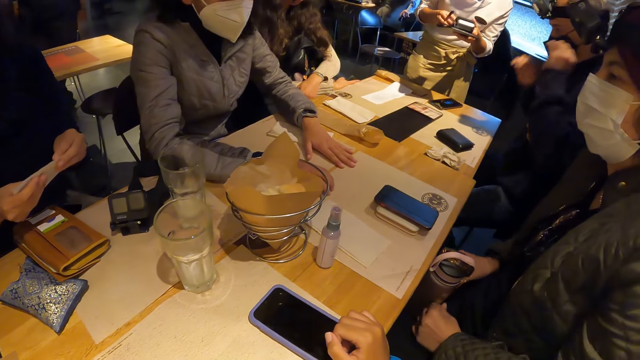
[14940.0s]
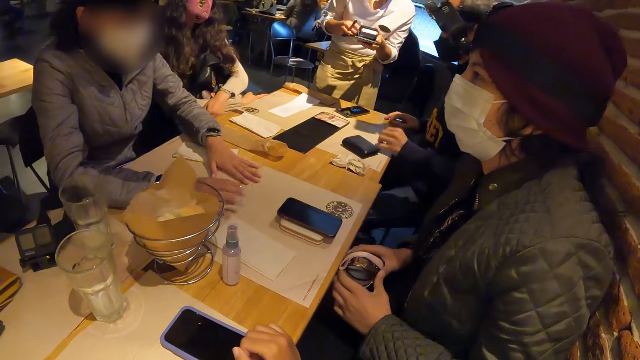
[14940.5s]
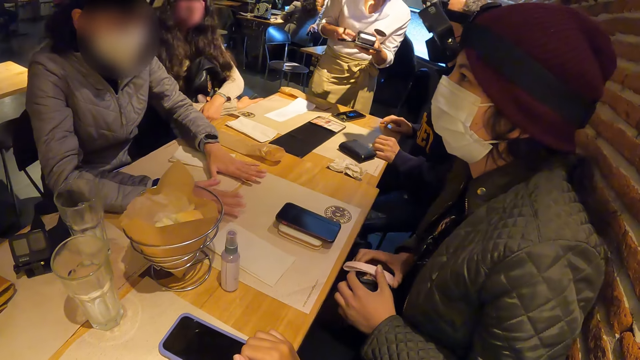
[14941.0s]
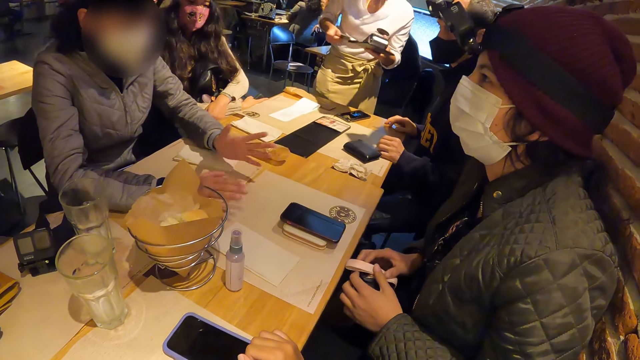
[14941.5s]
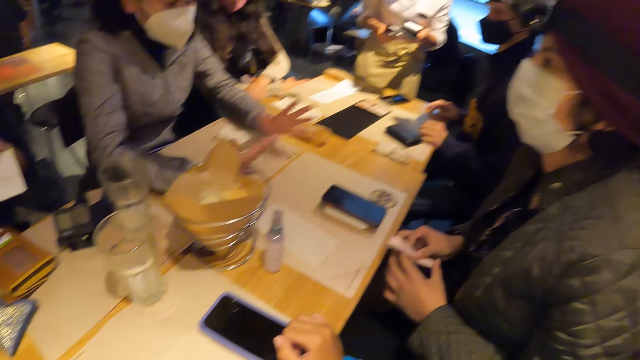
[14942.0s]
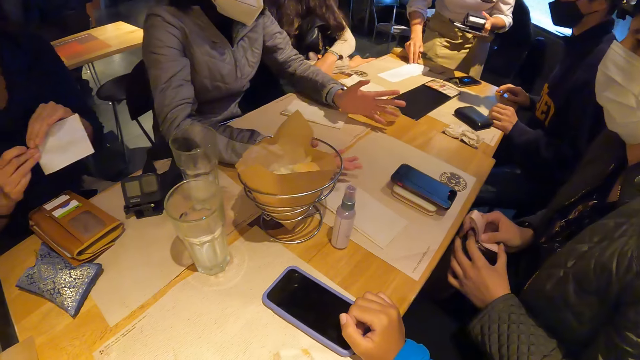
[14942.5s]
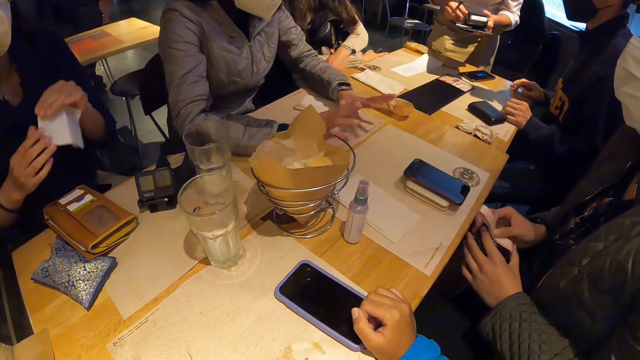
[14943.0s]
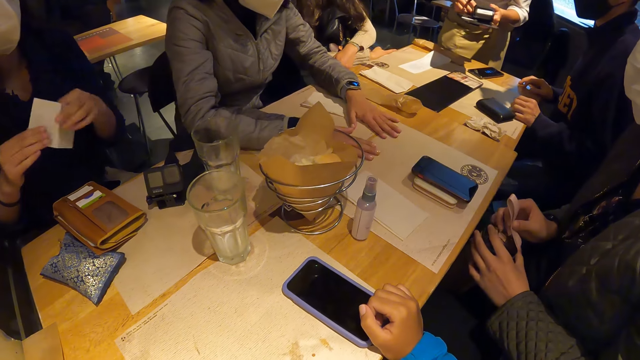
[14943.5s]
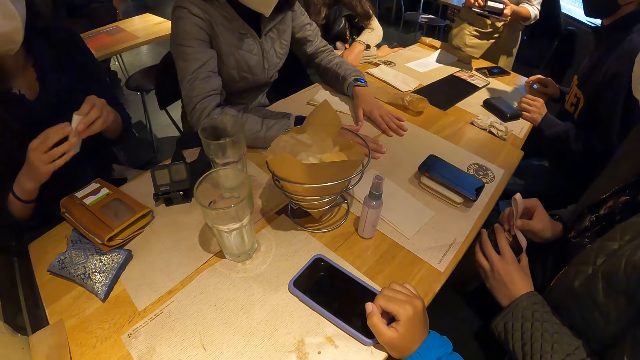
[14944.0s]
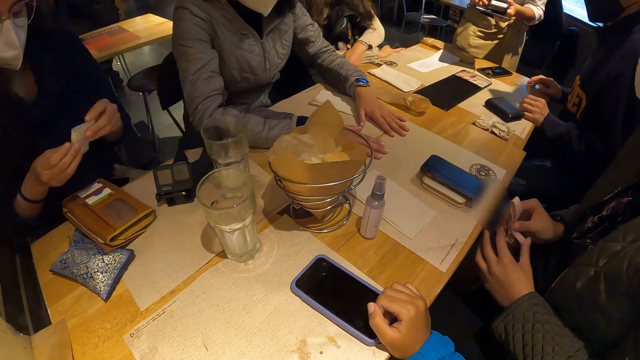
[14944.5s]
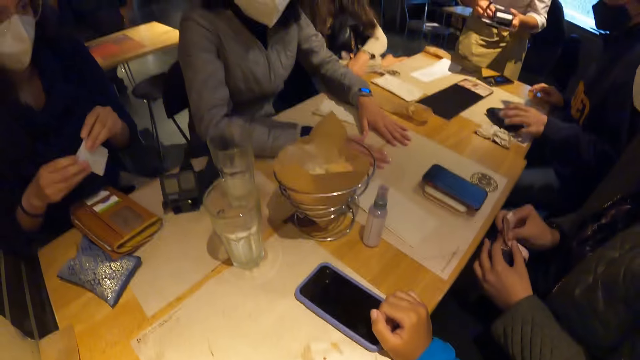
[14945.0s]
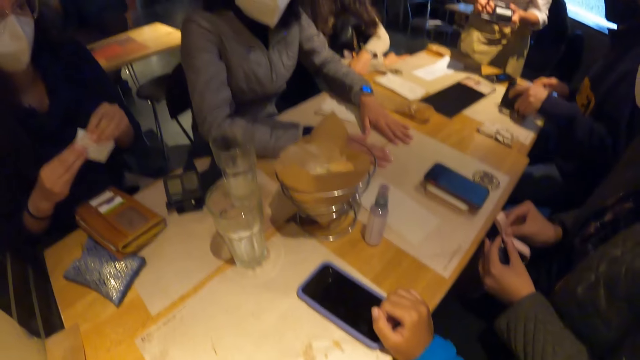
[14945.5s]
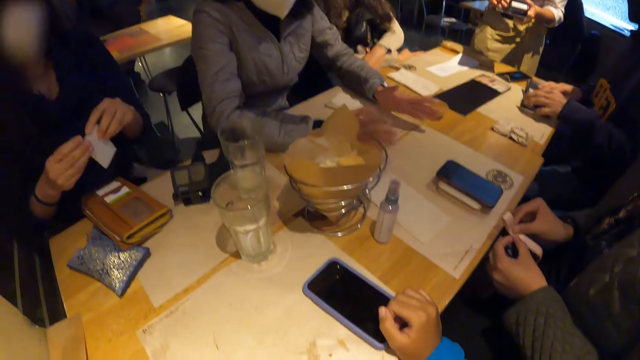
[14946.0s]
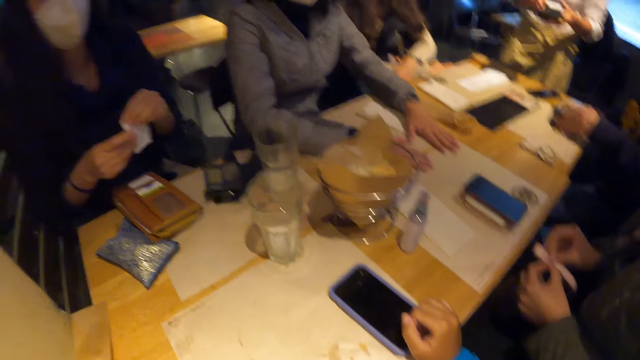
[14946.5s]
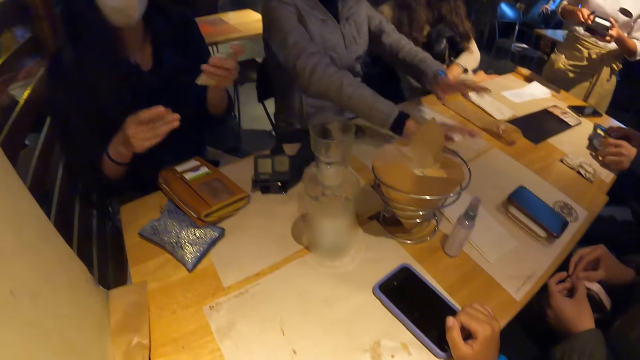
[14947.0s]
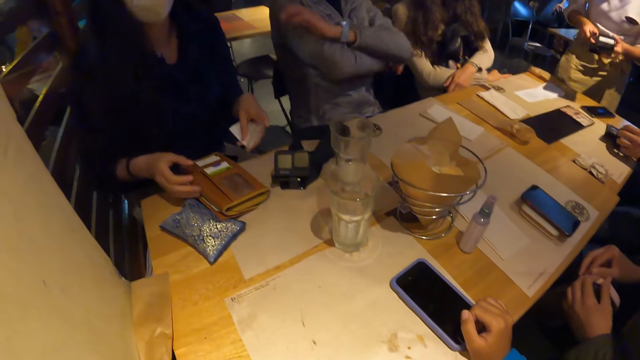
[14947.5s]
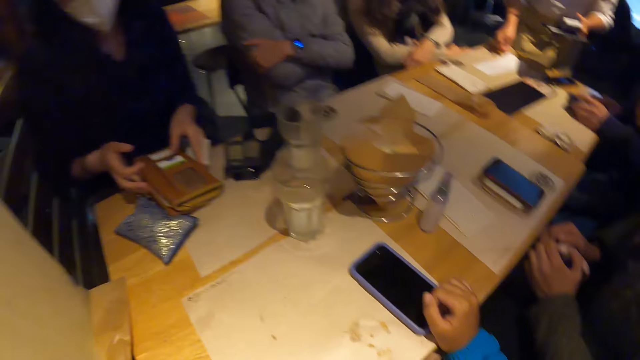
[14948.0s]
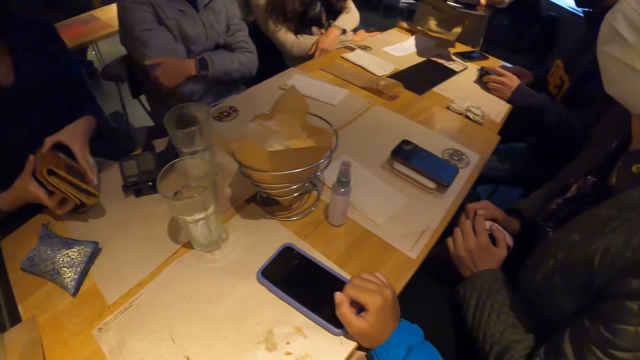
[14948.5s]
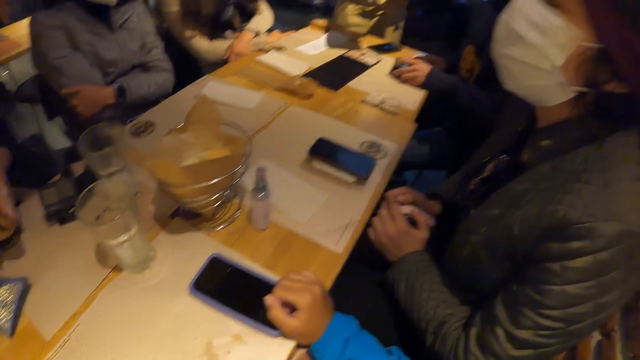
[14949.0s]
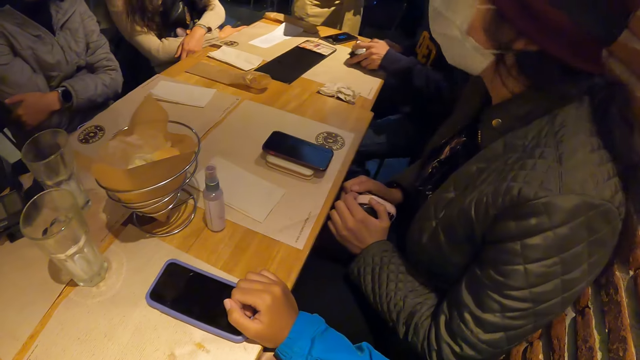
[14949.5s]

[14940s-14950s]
A woman folds the paper with both hands. Another woman holds the bottle with both hands. A third woman gesticulates with both hands. A man touches the paper on the table with his right hand. Another man takes the wallet on the table with his left hand and opens the wallet. The first woman takes the purse from the table and places the paper into the purse.

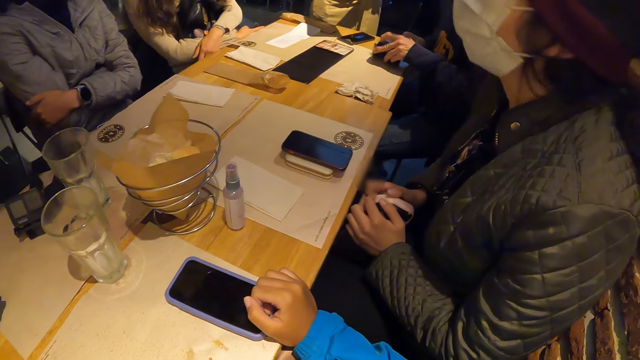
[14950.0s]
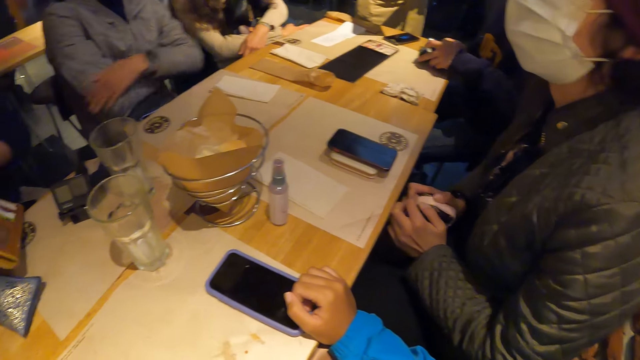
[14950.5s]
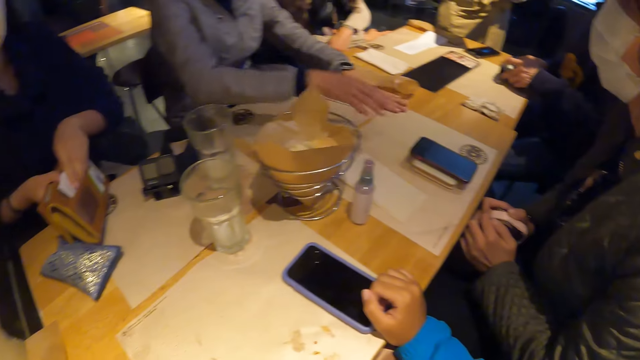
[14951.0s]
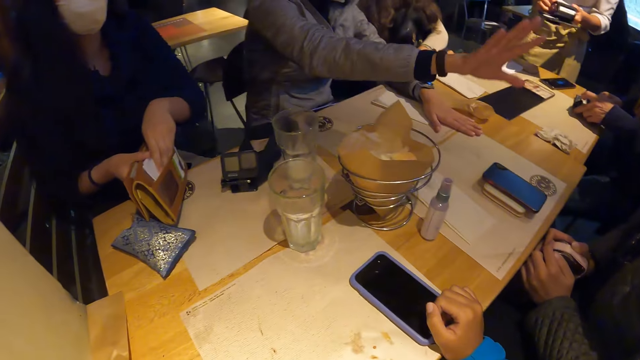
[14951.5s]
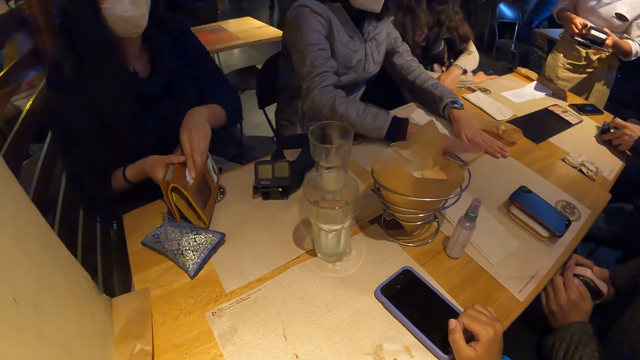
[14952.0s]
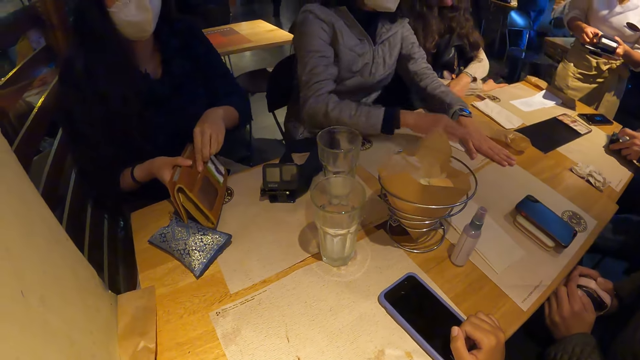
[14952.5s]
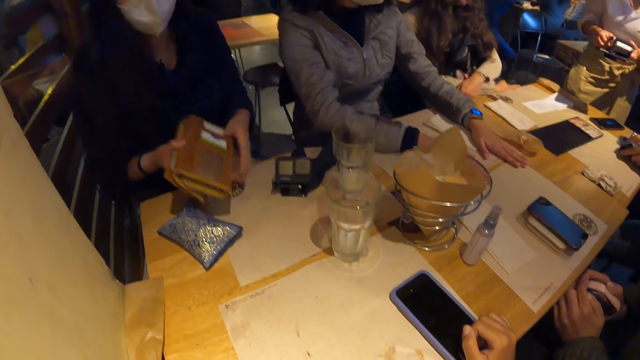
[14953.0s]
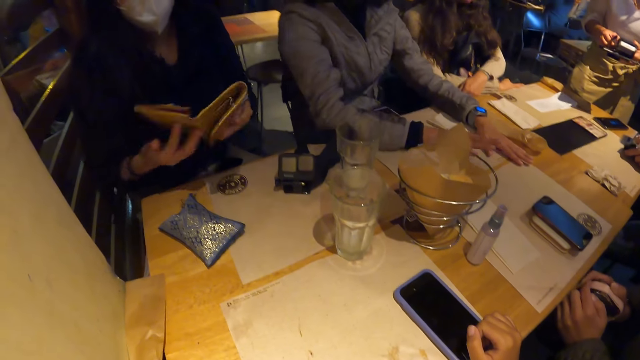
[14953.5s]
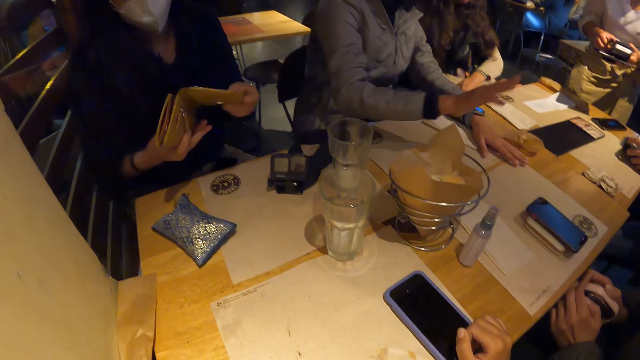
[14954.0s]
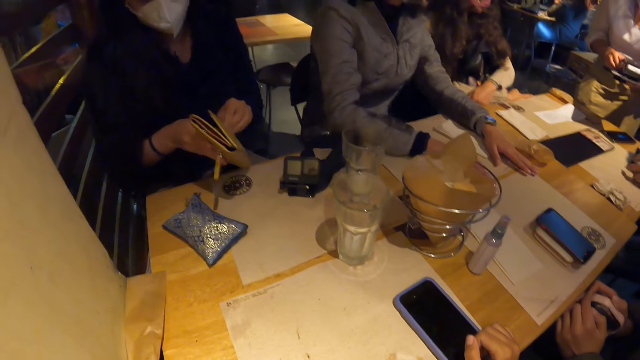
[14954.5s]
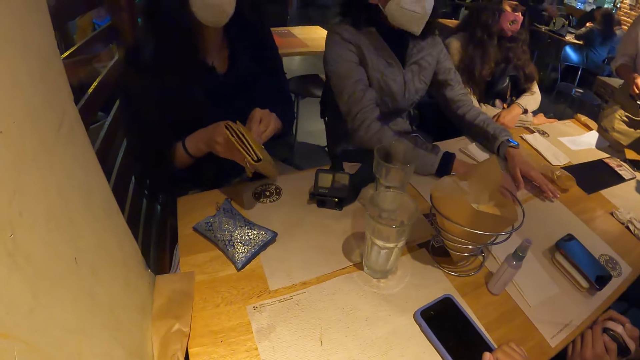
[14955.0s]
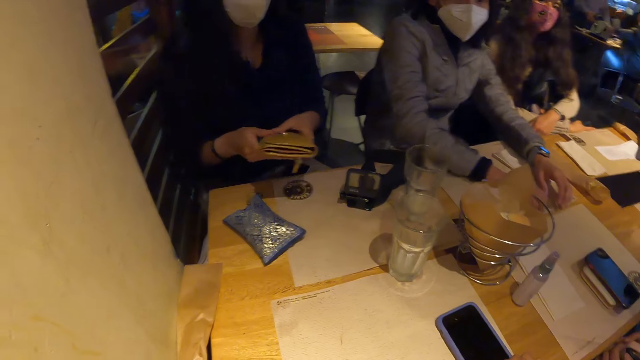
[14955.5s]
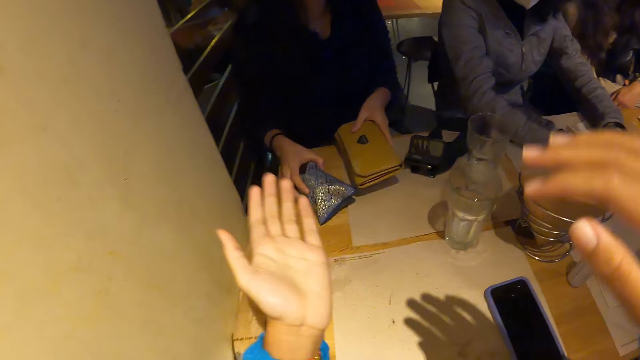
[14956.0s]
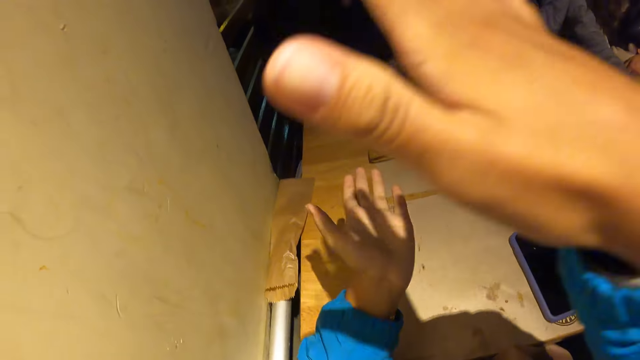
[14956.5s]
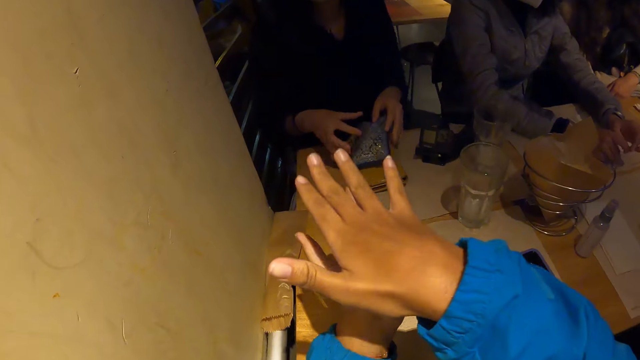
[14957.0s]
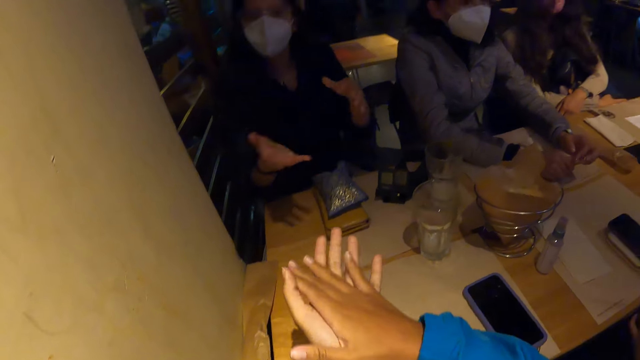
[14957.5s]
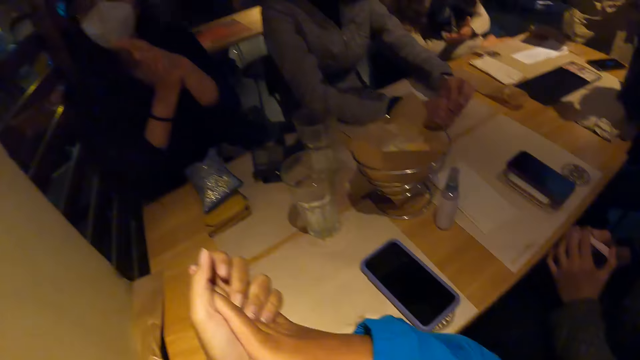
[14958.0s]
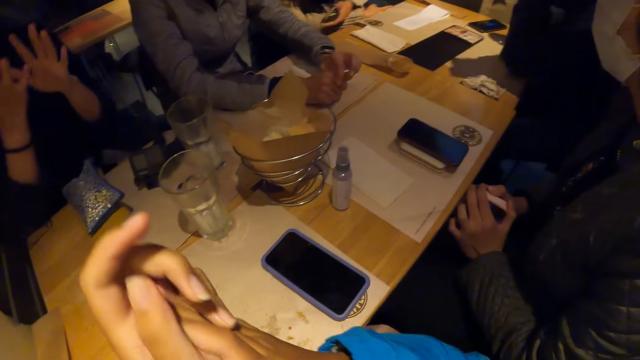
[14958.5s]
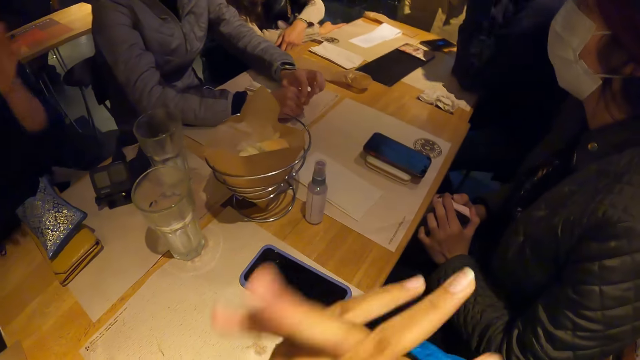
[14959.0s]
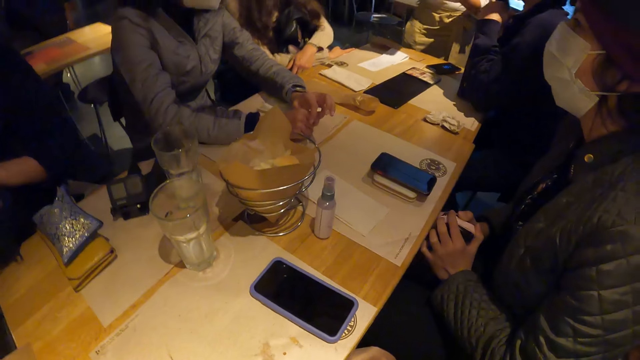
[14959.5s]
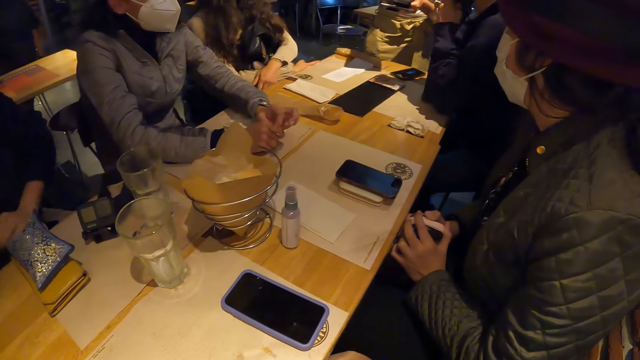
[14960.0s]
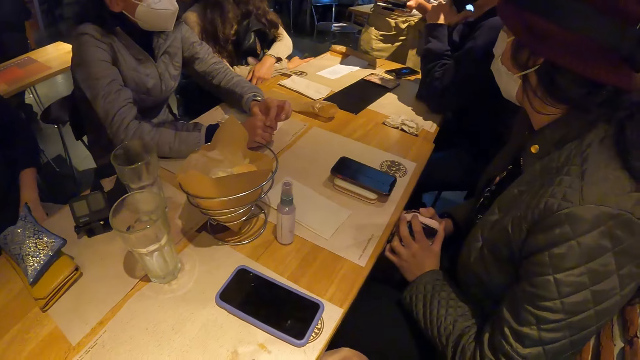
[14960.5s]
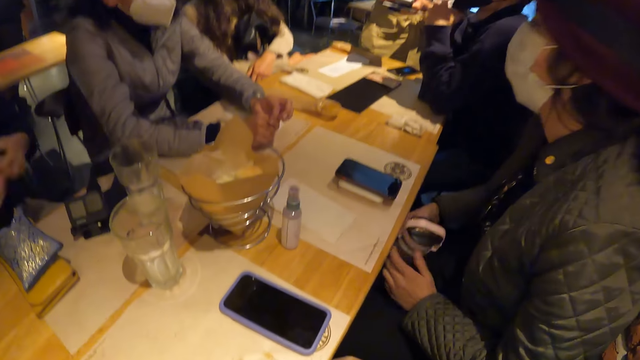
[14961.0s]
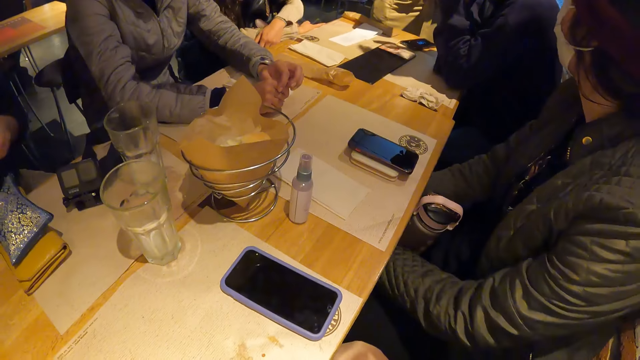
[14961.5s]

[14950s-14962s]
A woman looks into her purse. Another woman places both hands on the table and gesticulates with the right hand. The first woman puts the receipt into the purse. The first woman closes the purse with both hands. The camera wearer gesticulates with hands. The first woman takes the blue purse and places the purse underneath the bag. The camera wearer claps his hands.
